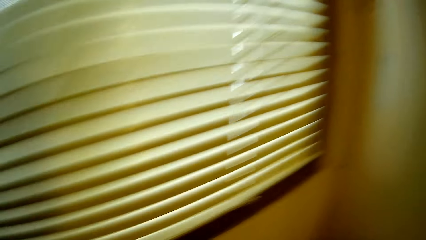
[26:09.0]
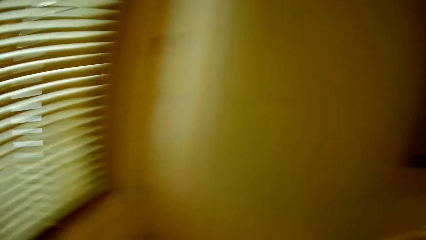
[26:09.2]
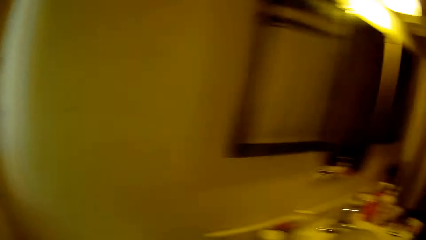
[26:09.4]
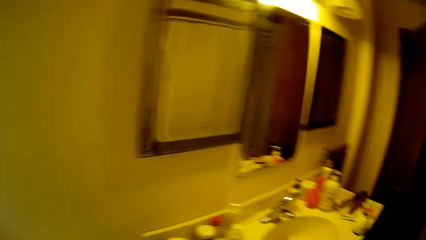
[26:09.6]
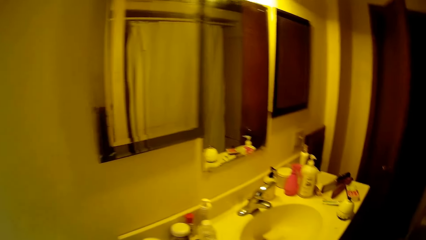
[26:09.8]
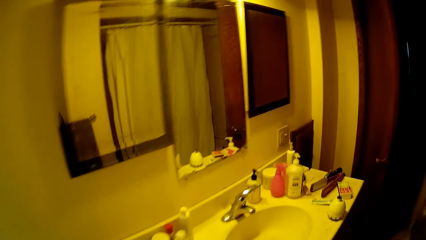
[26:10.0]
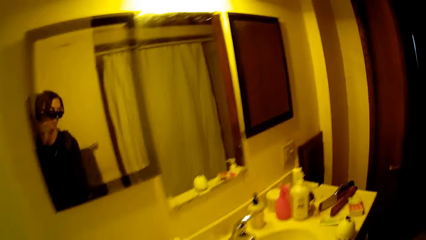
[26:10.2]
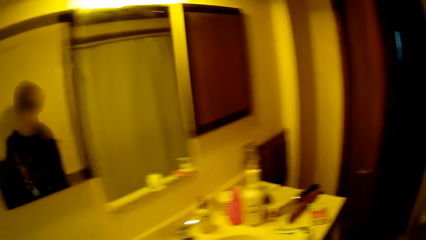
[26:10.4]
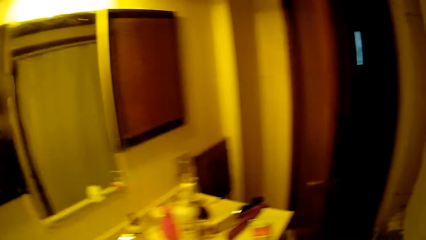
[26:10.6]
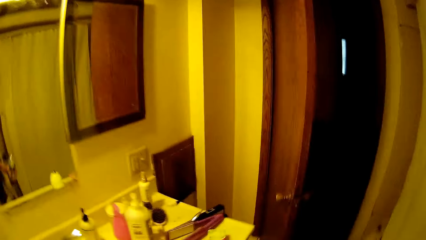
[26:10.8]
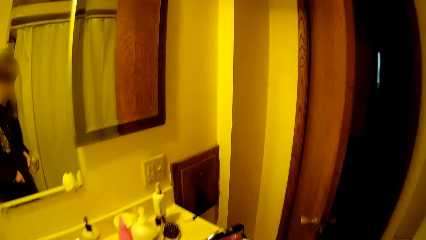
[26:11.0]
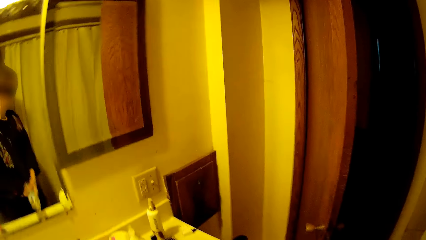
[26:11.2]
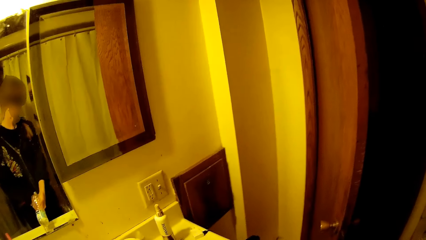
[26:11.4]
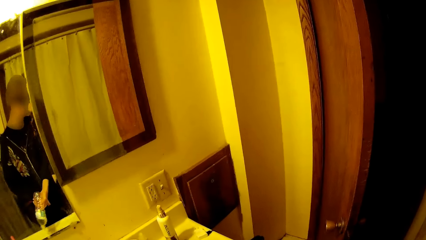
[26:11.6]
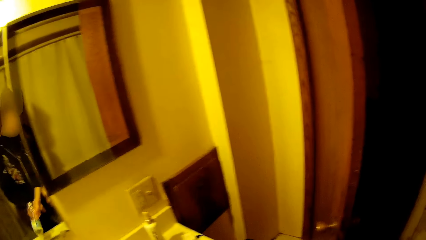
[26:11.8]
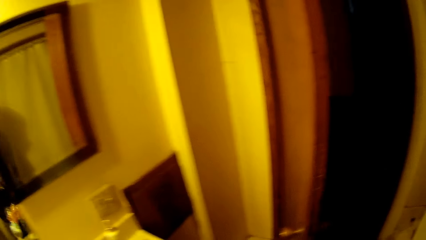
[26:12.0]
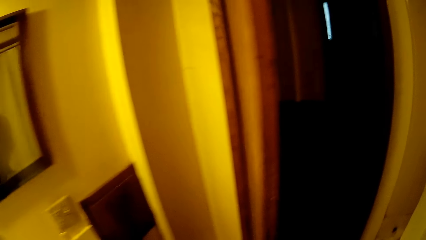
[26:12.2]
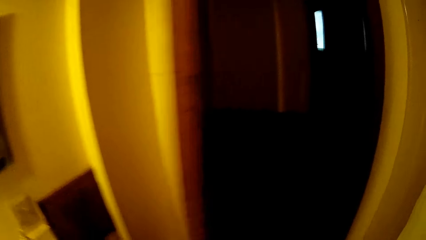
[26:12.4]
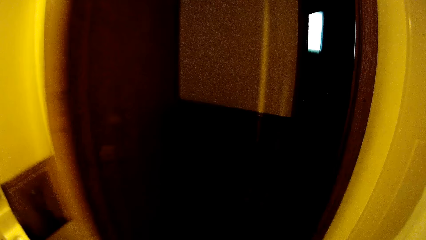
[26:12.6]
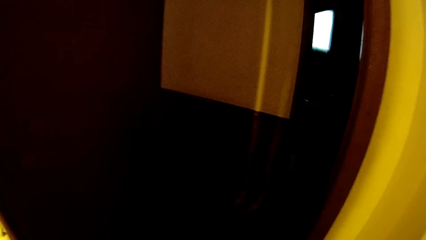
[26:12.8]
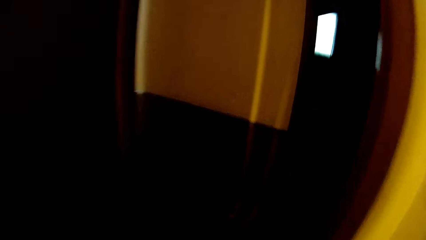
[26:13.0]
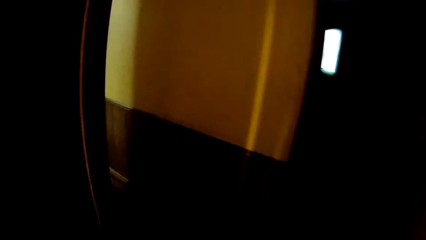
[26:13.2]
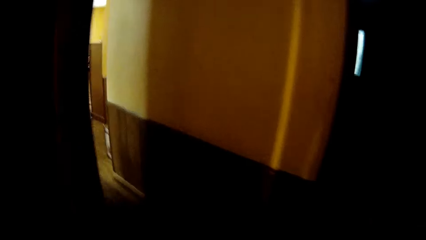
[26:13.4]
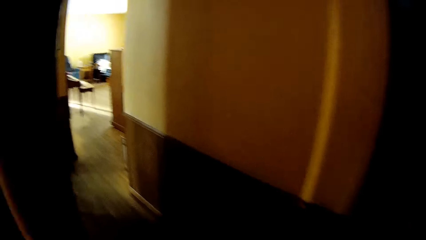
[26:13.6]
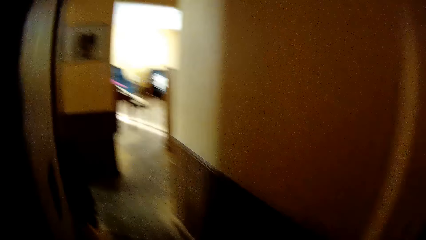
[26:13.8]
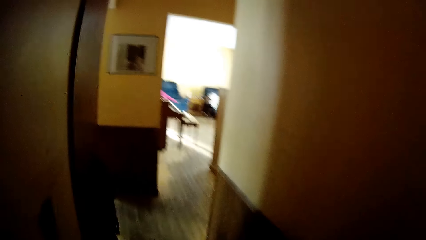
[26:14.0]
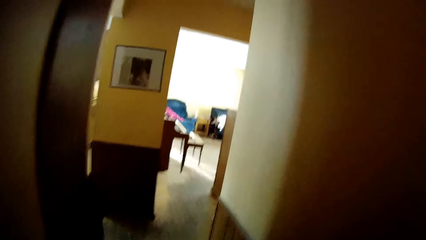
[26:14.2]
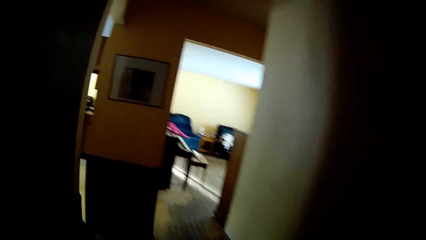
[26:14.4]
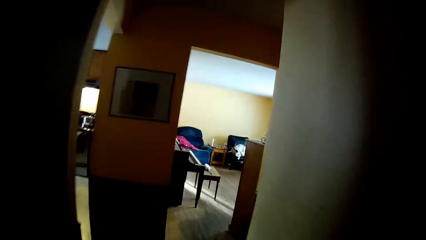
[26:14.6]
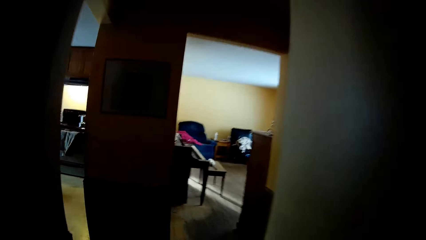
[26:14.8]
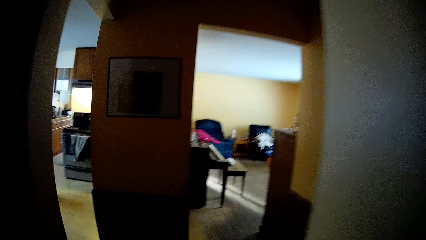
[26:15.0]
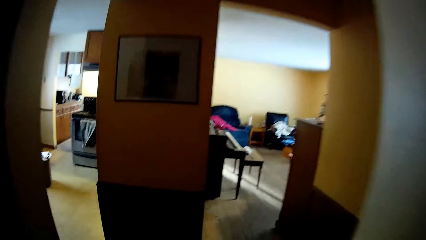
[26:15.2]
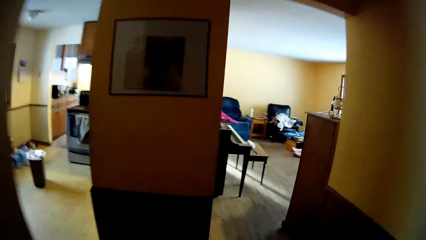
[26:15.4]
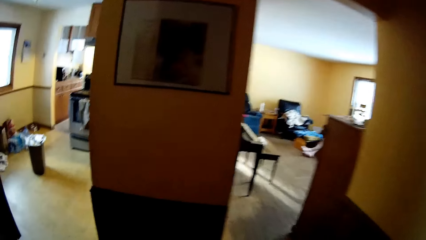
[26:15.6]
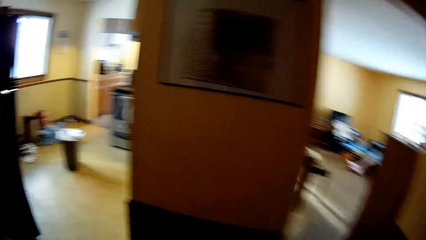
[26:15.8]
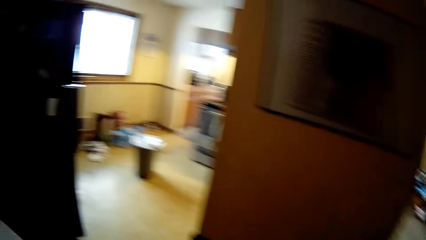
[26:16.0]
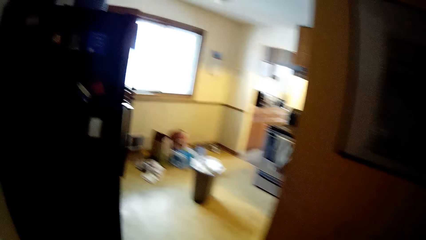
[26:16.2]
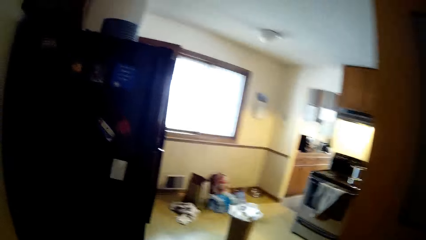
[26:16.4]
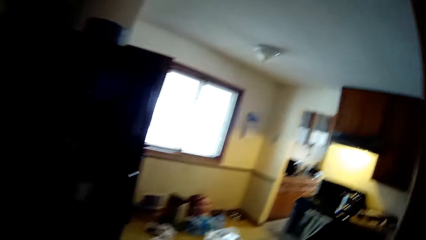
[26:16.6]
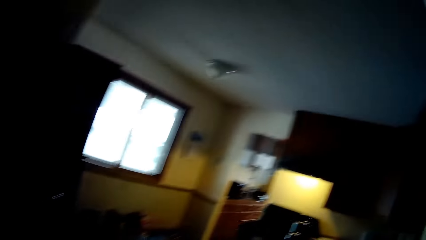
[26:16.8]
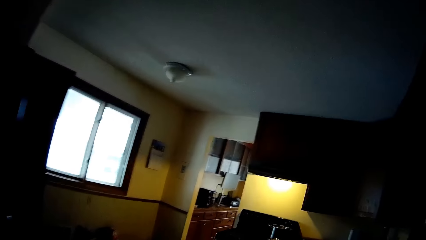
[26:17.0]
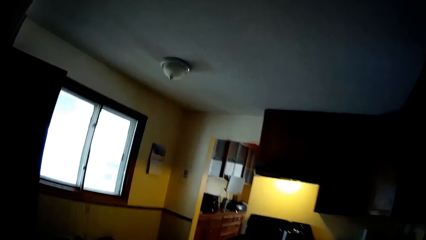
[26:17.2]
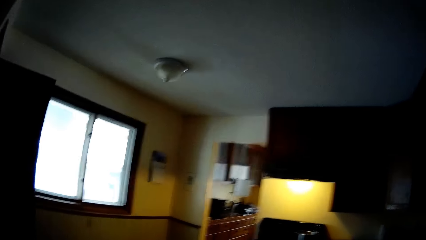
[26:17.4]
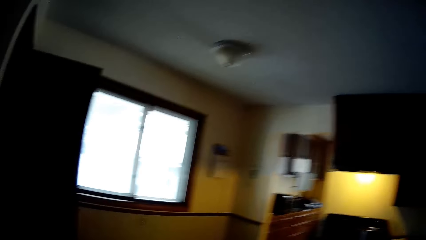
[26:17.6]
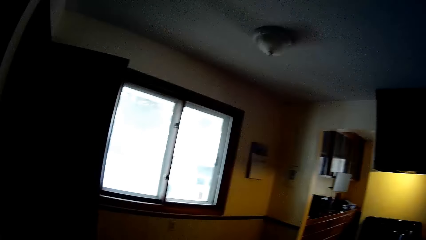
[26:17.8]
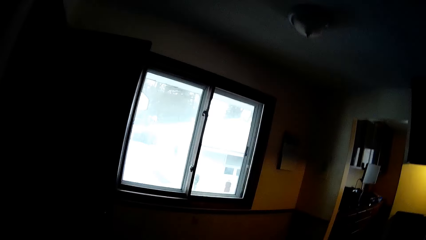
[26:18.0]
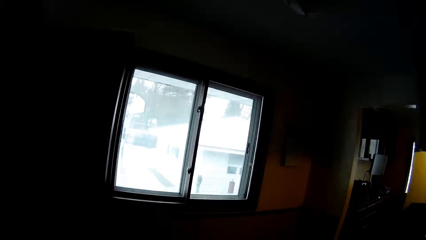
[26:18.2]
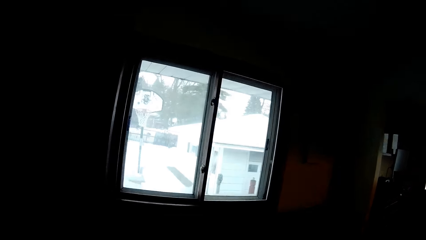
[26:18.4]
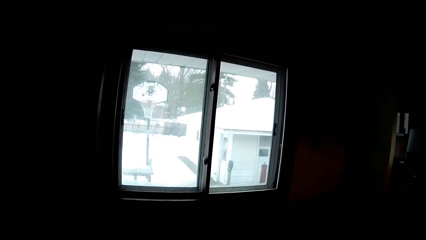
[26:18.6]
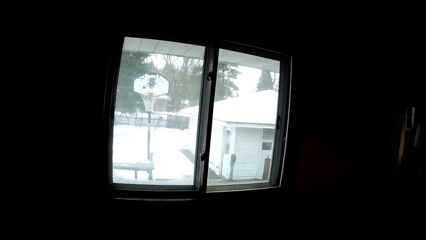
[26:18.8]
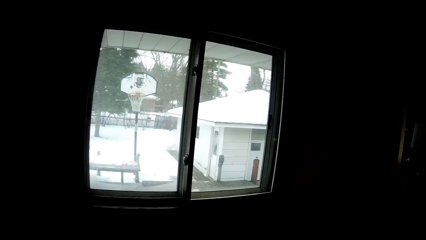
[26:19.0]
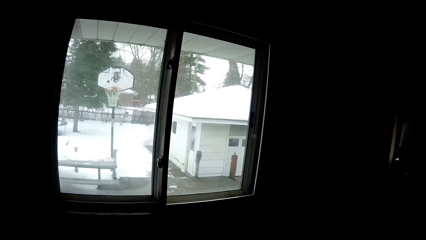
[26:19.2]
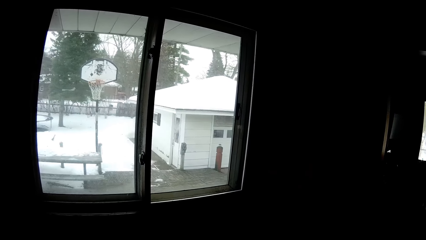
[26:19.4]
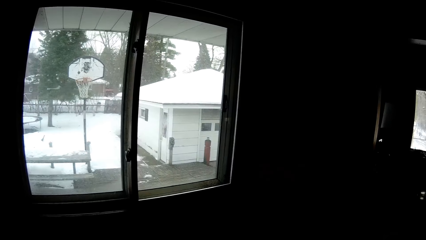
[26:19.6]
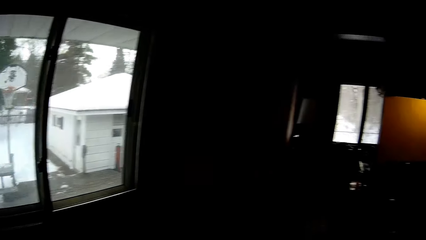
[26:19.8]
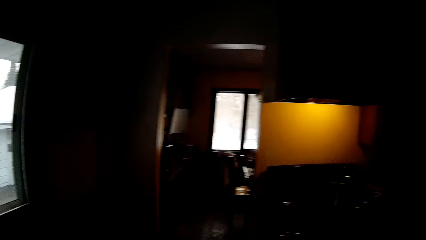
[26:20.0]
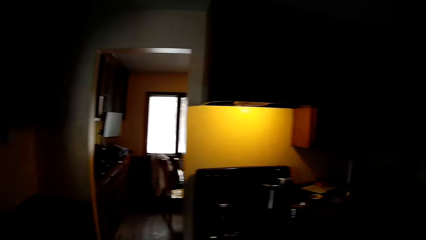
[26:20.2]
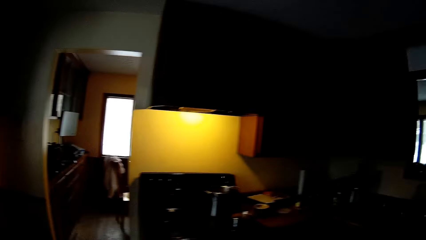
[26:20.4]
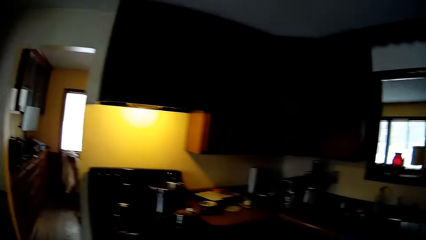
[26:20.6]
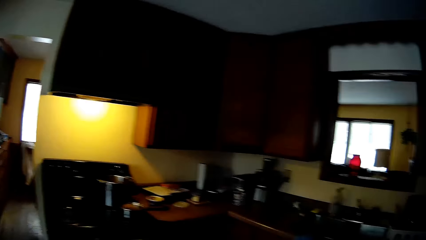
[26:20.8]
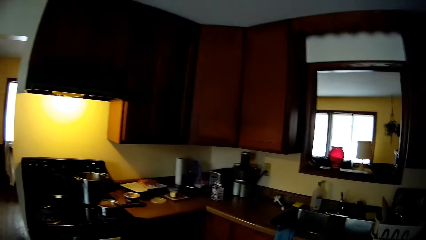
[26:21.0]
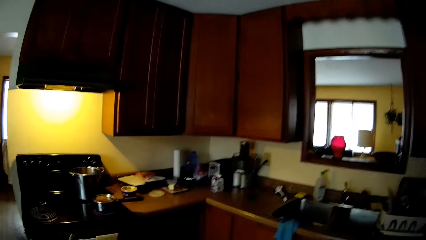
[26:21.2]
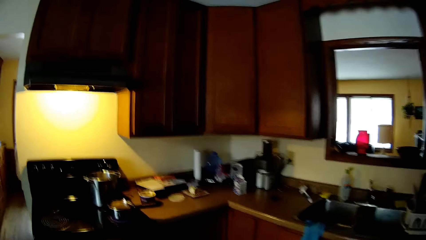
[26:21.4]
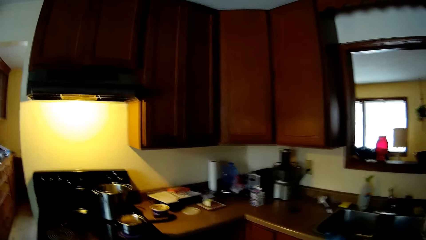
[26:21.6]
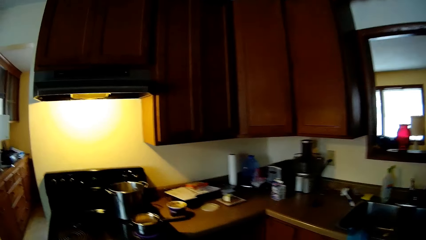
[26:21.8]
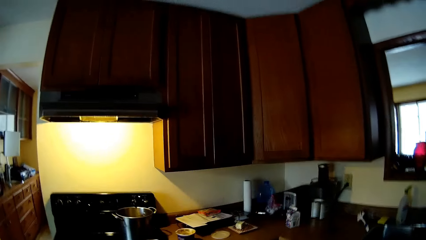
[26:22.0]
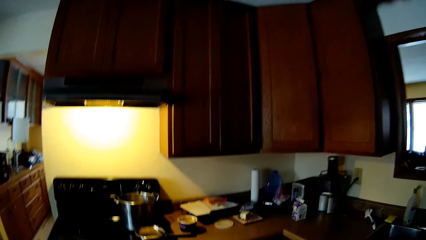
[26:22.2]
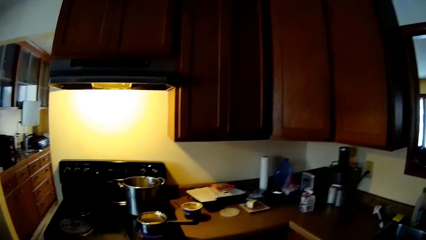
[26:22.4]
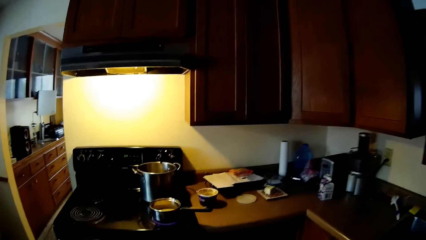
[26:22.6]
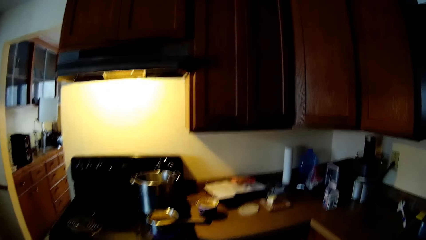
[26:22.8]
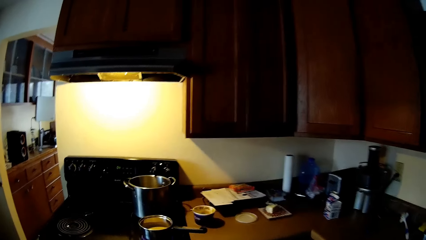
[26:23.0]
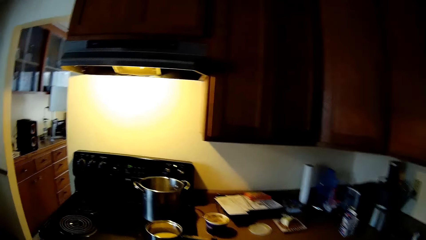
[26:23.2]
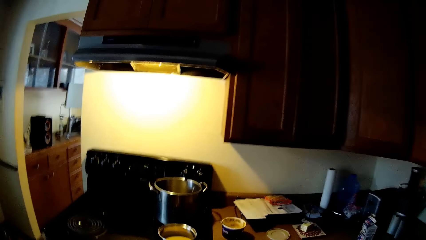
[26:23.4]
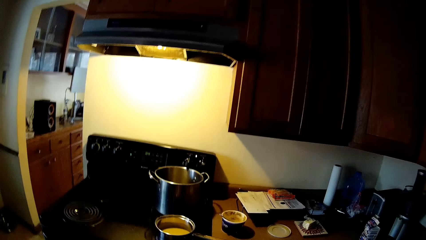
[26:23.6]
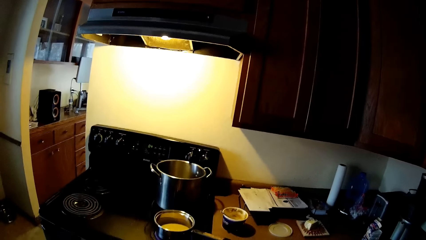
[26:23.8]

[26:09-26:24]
The camera wearer holds a bottle with his right hand. He taps the bottle against a bathroom sink with his right hand. He walks to the kitchen. He walks to the stove.
